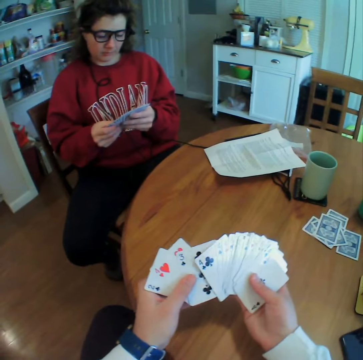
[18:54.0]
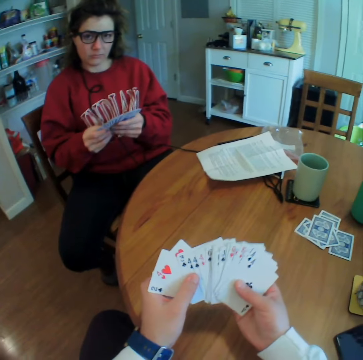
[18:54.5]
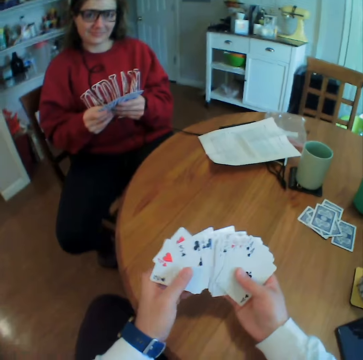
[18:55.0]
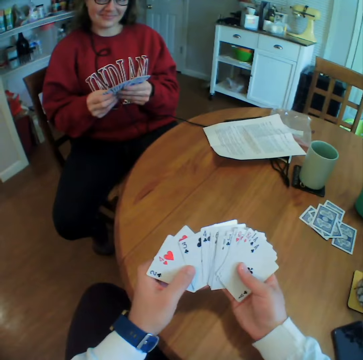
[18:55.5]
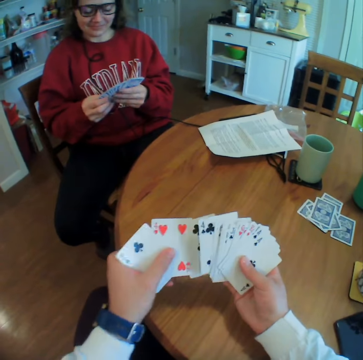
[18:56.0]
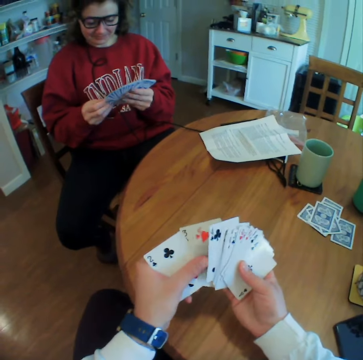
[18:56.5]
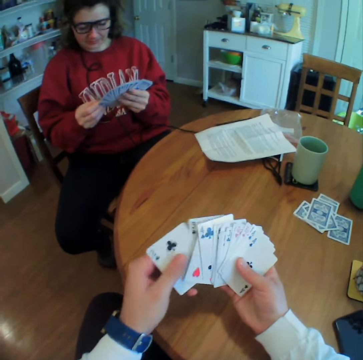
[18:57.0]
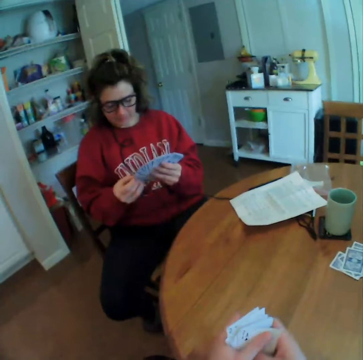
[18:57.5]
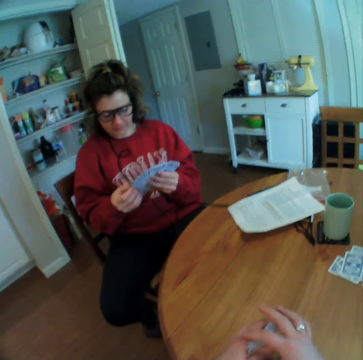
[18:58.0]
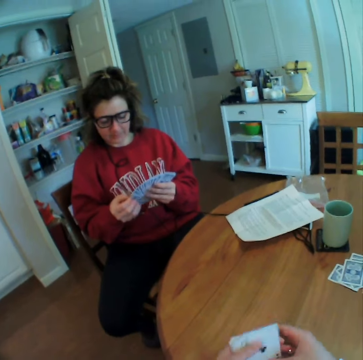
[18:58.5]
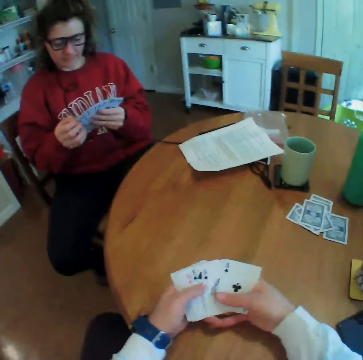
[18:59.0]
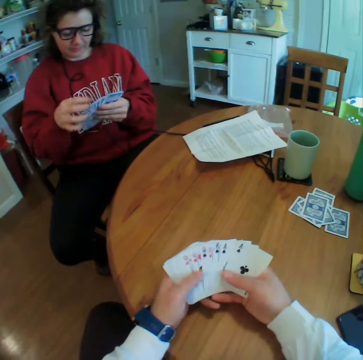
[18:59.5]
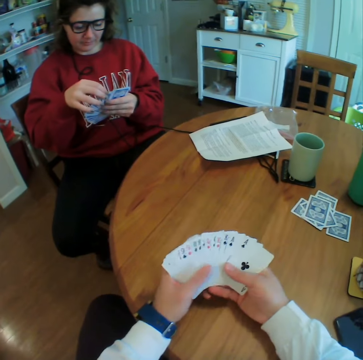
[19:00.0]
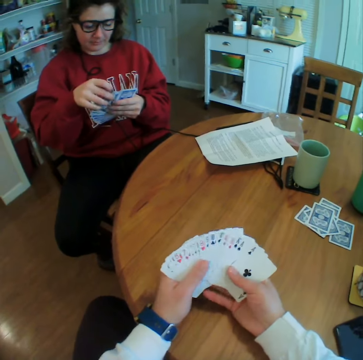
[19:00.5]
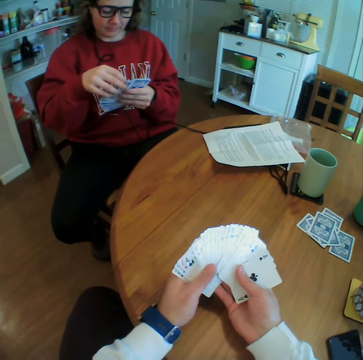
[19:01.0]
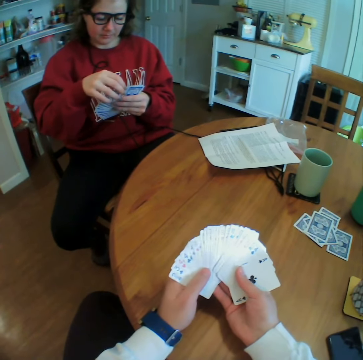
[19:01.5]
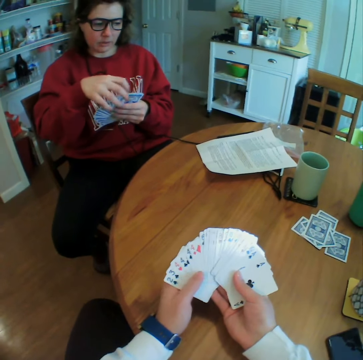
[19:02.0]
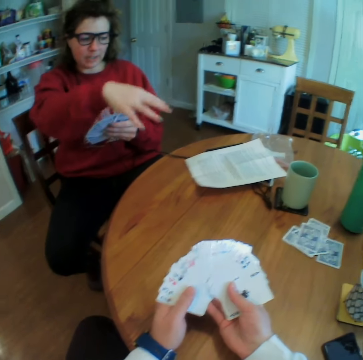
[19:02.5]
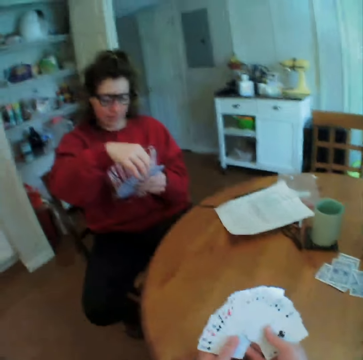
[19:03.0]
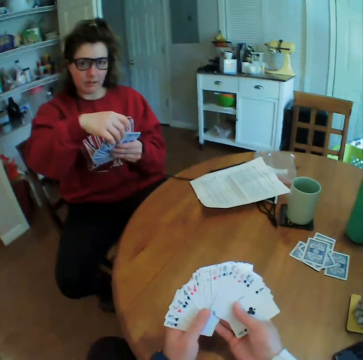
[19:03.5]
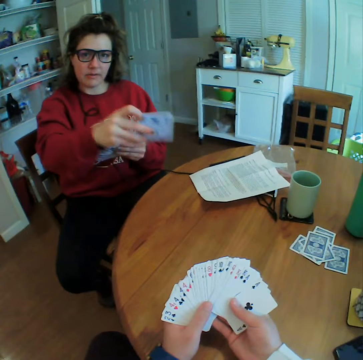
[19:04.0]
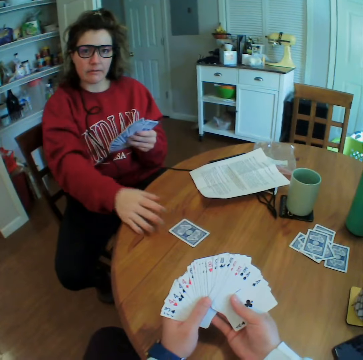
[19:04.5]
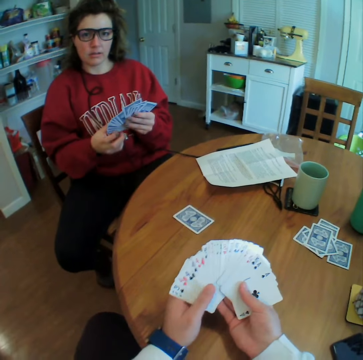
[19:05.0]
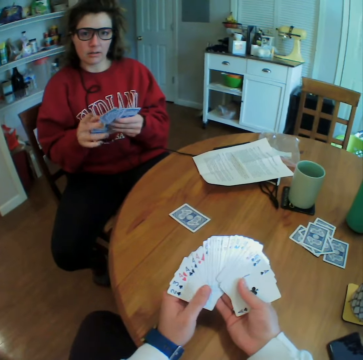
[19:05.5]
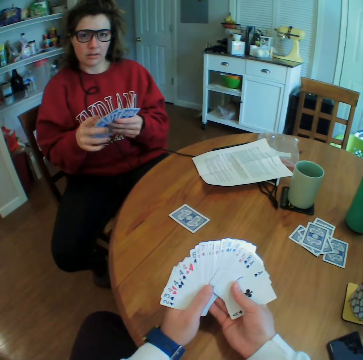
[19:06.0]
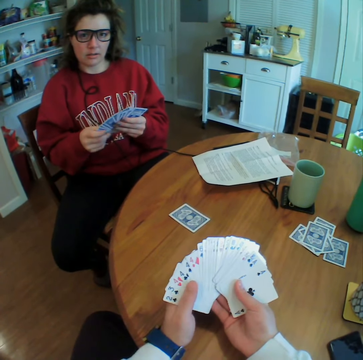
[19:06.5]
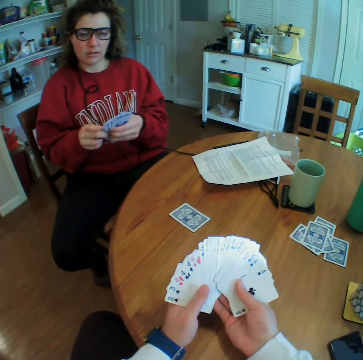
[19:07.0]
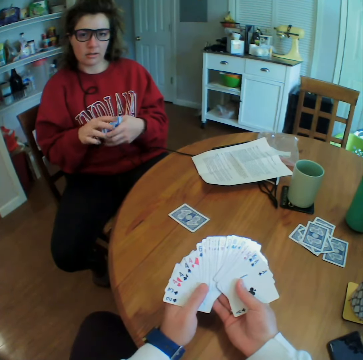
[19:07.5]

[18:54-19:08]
The camera wearer arranges the cards on his hand. He spreads the cards on his hand. A woman gestures with her hand. The woman puts a card on the table.

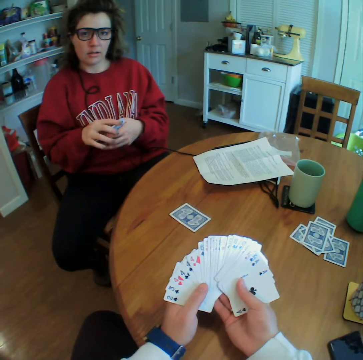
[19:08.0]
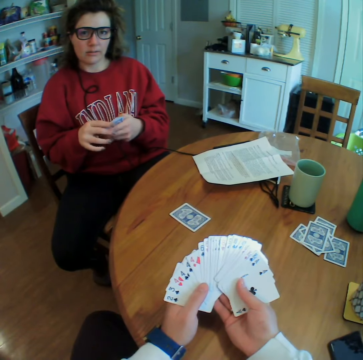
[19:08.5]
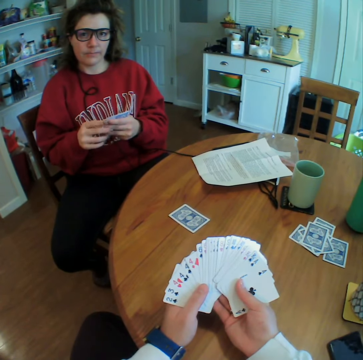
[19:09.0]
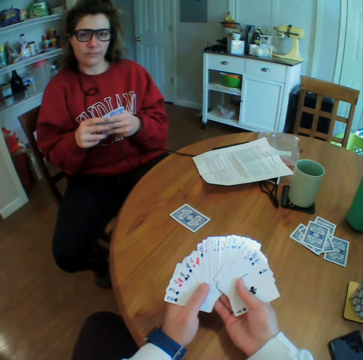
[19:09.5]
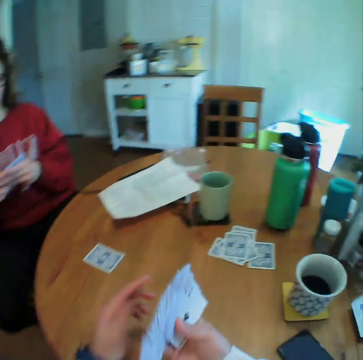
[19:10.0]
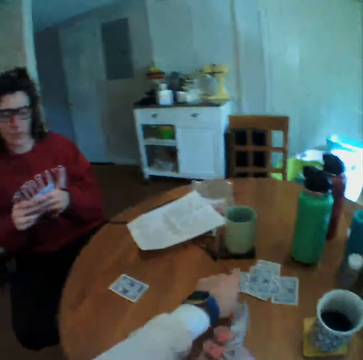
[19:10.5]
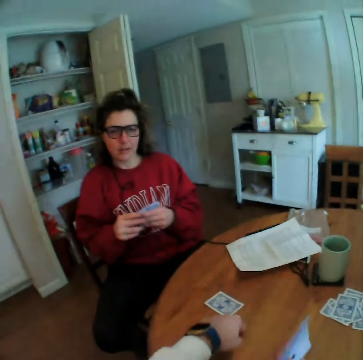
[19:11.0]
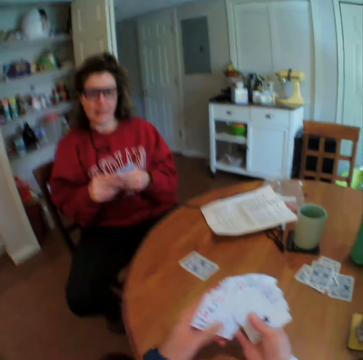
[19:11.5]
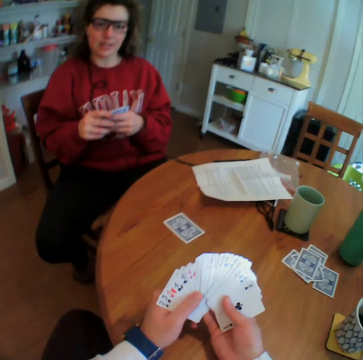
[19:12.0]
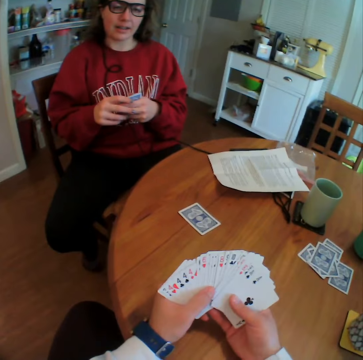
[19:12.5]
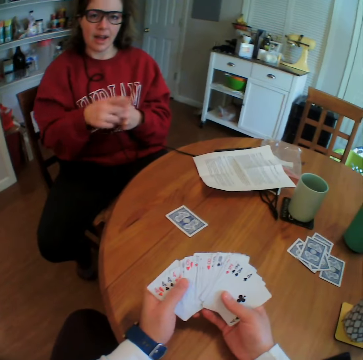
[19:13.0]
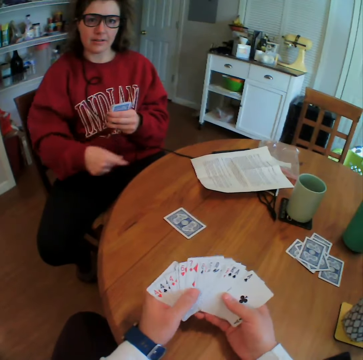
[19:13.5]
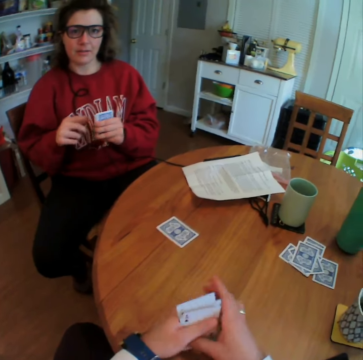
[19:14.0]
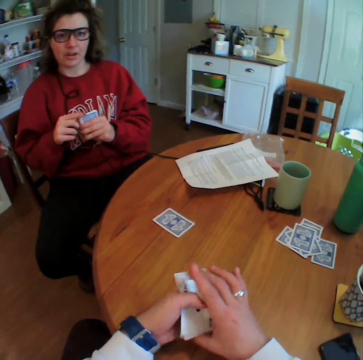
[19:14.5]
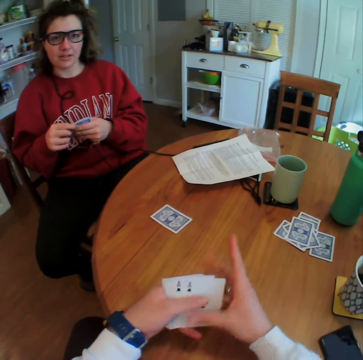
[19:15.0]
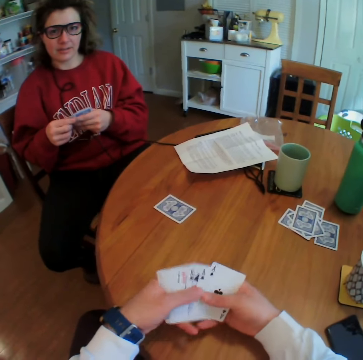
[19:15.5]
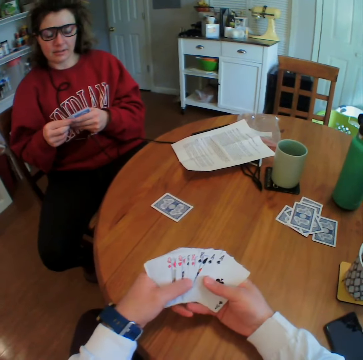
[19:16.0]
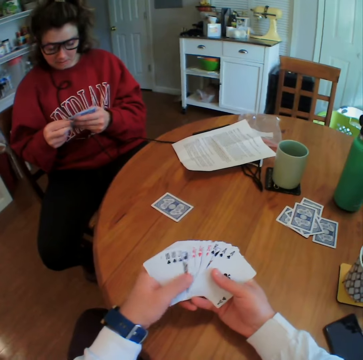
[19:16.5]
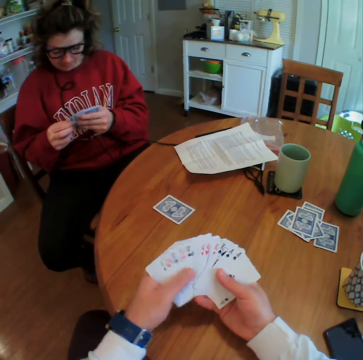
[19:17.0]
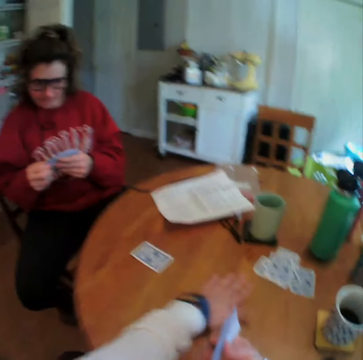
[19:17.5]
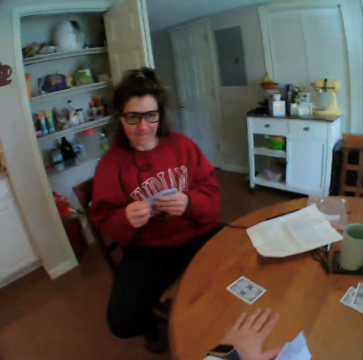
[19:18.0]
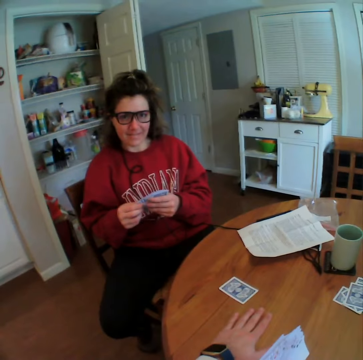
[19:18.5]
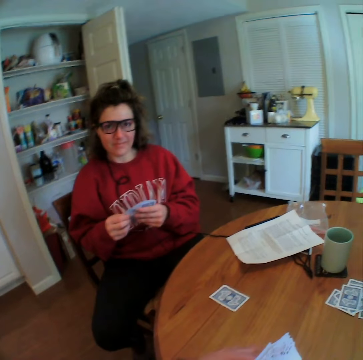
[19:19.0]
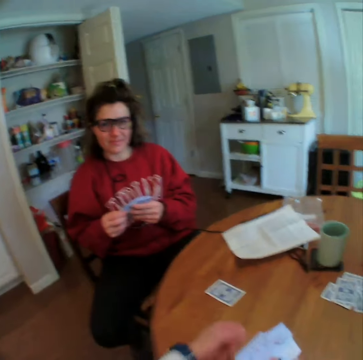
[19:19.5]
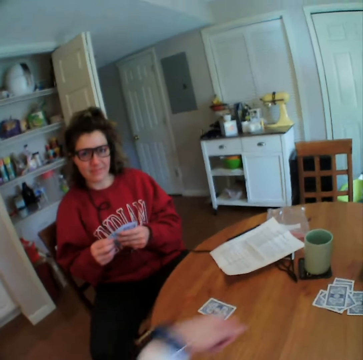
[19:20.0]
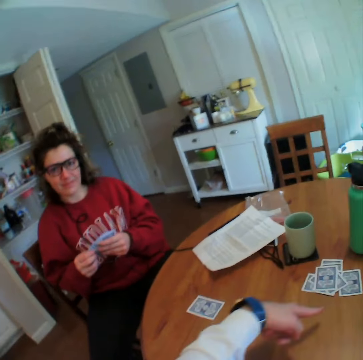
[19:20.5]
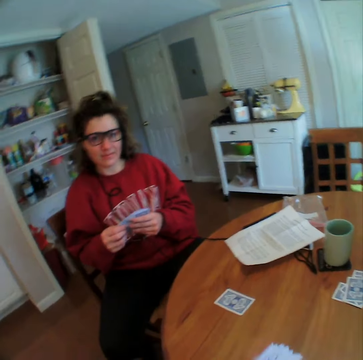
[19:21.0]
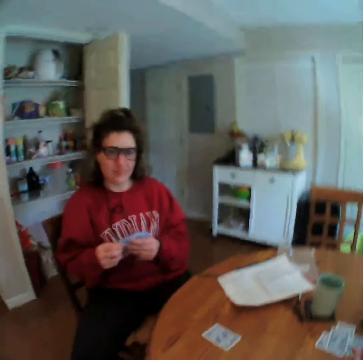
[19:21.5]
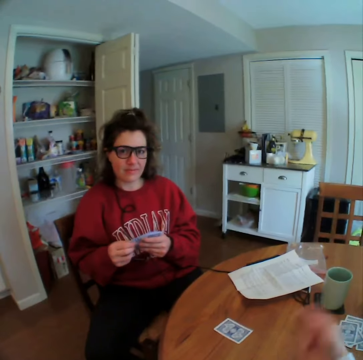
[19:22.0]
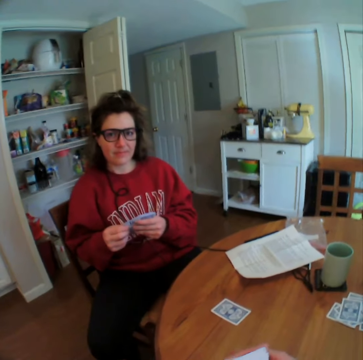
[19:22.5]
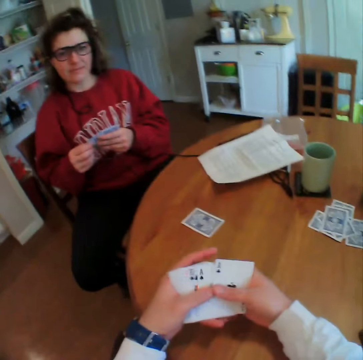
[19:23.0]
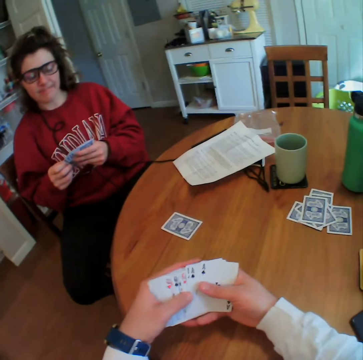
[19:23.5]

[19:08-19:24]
The camera wearer points at the cards. A woman gestures with her hand. The woman interacts with the camera wearer. The camera wearer spreads the cards on his hand. He gestures with his hand. He gestures with his hand again. He points at the cards. He gestures with his hand.

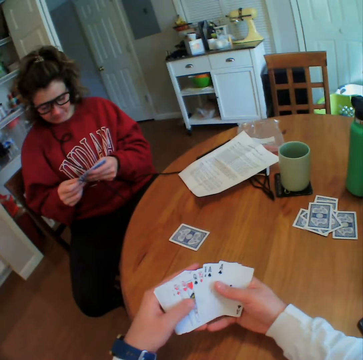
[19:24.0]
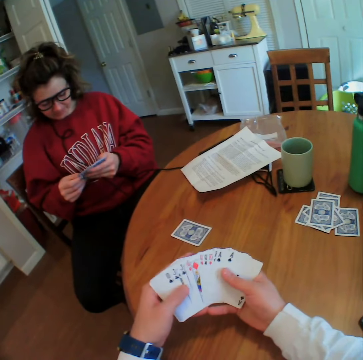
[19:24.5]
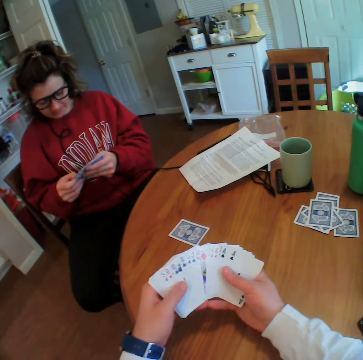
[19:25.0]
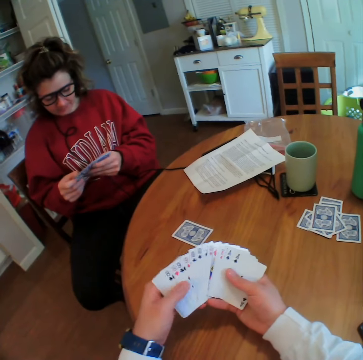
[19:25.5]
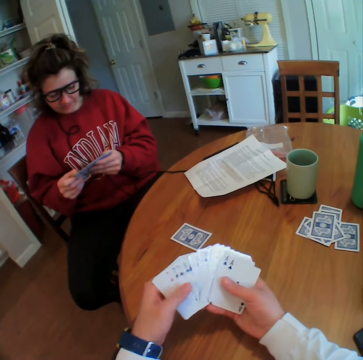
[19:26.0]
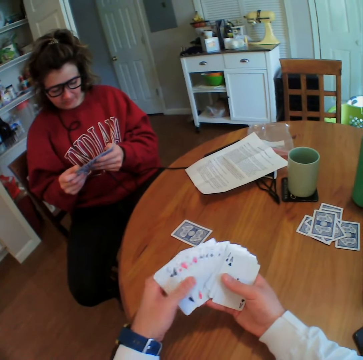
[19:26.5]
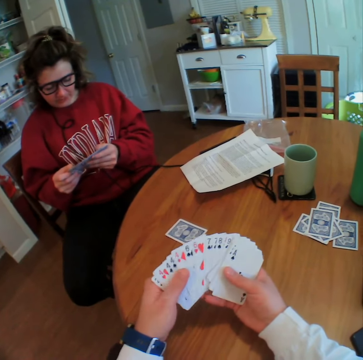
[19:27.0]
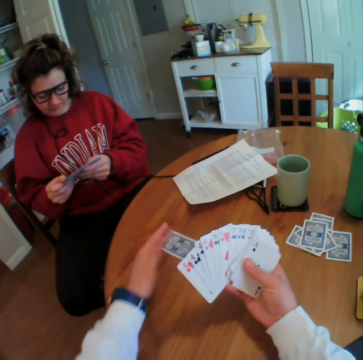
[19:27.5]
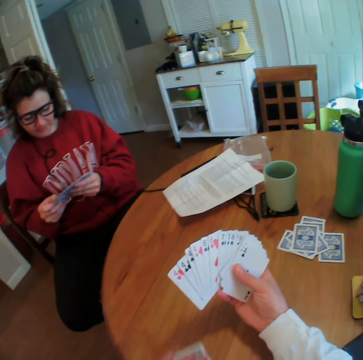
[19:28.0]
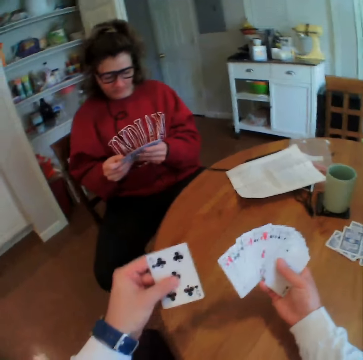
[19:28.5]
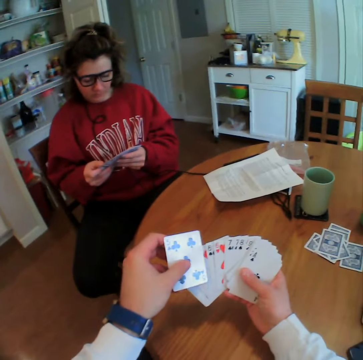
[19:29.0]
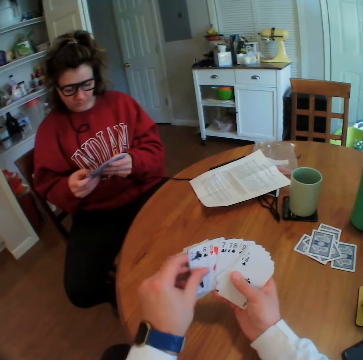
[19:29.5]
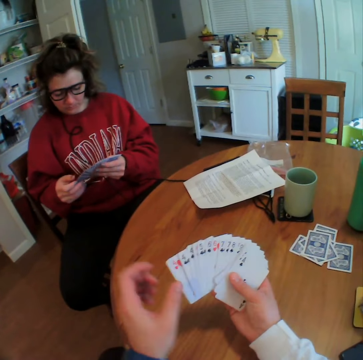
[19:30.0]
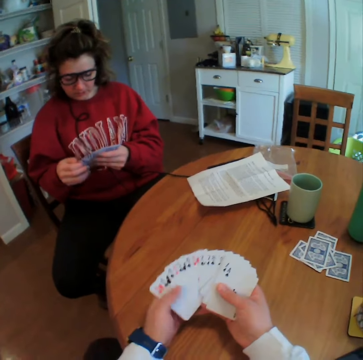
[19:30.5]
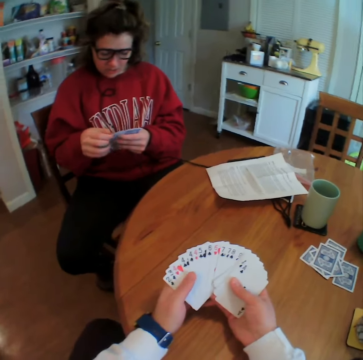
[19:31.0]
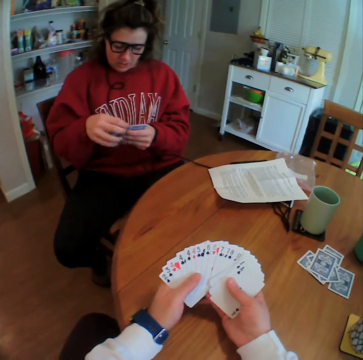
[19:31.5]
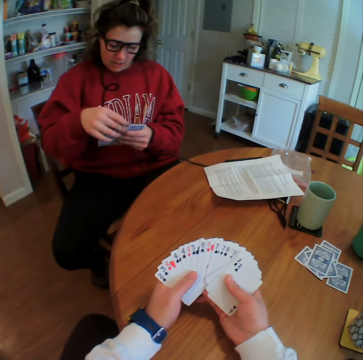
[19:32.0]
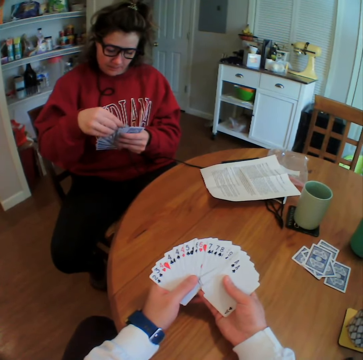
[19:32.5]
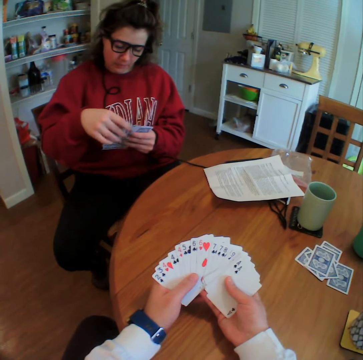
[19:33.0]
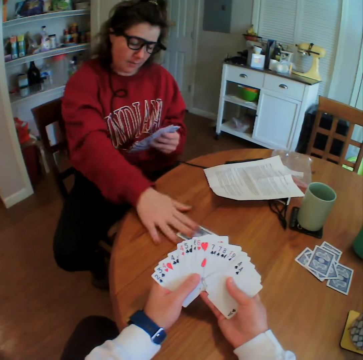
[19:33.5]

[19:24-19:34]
The camera wearer spreads the cards on his hand. He picks the already dropped card from the table.
